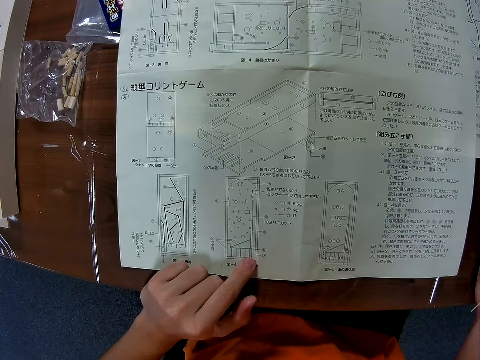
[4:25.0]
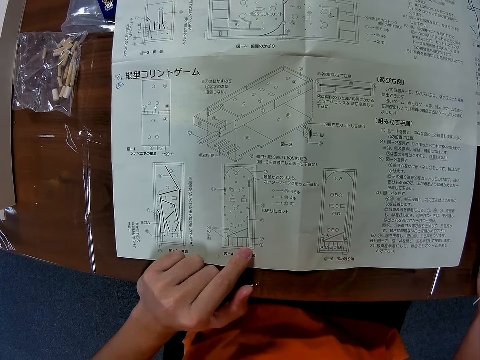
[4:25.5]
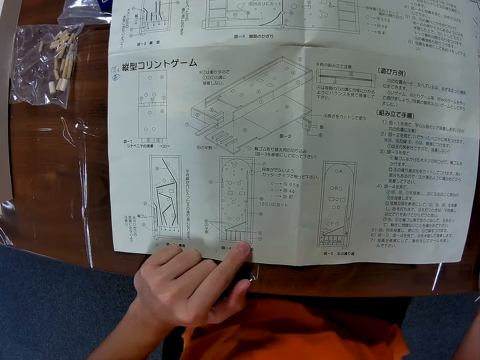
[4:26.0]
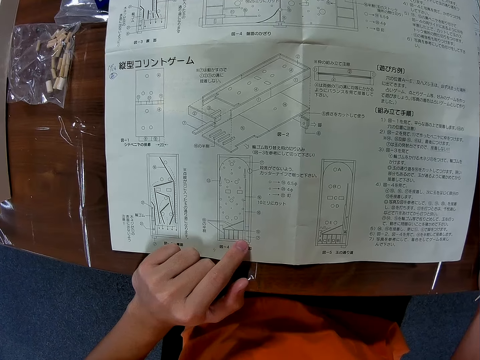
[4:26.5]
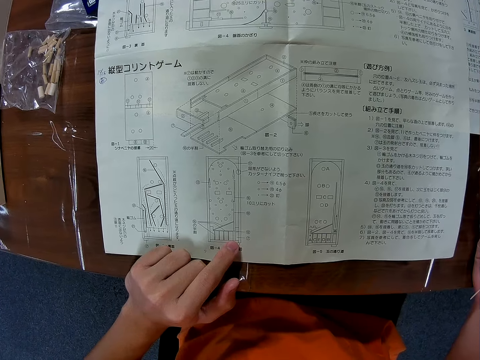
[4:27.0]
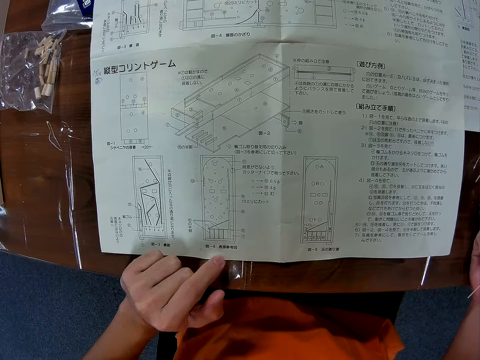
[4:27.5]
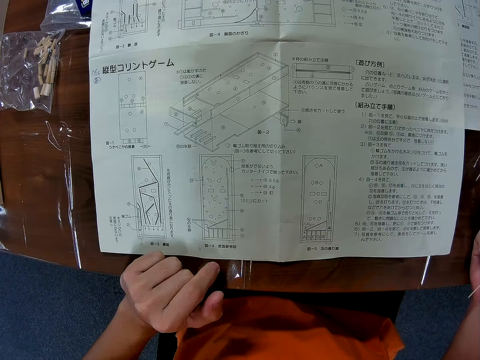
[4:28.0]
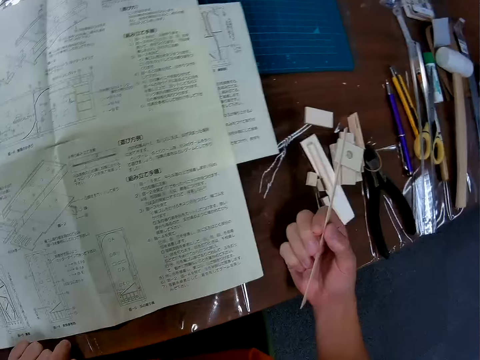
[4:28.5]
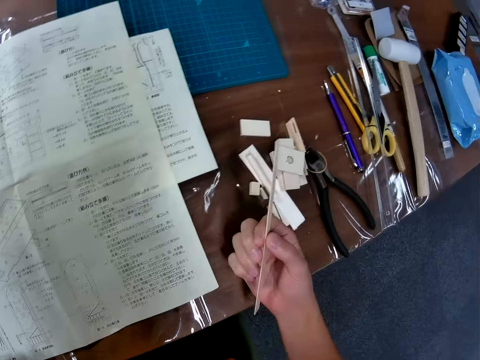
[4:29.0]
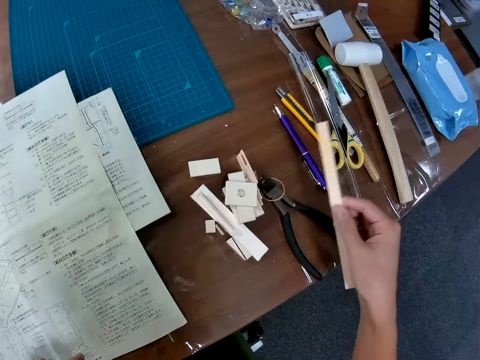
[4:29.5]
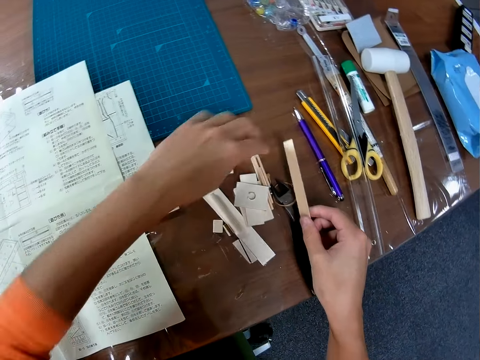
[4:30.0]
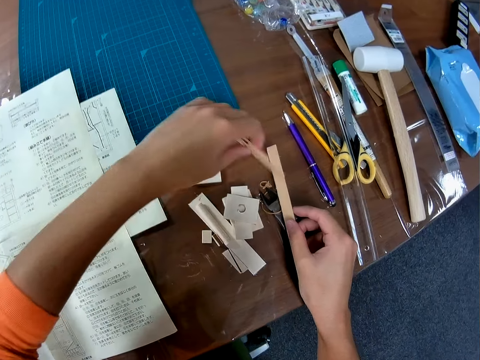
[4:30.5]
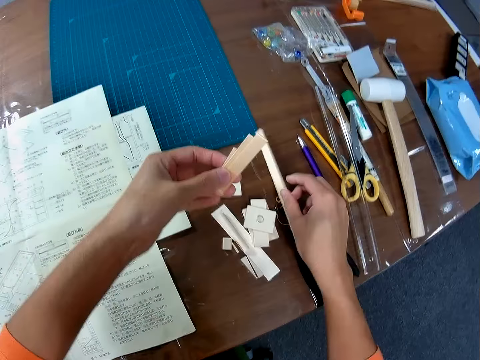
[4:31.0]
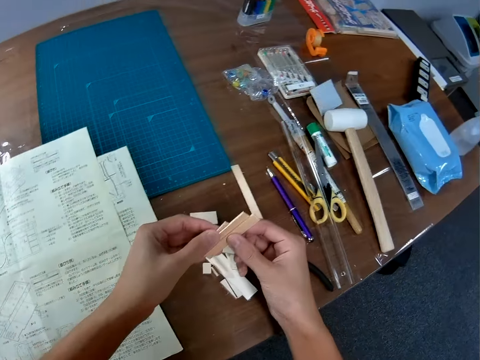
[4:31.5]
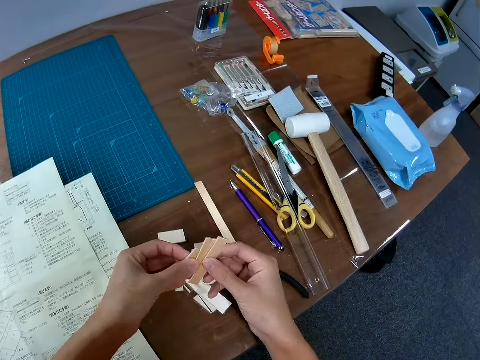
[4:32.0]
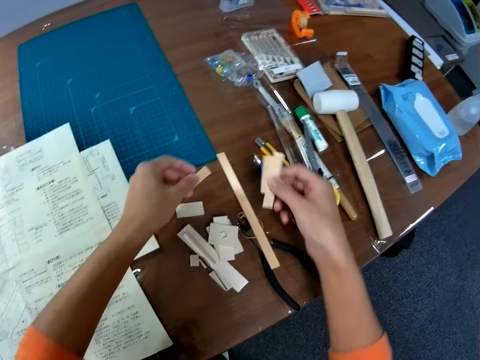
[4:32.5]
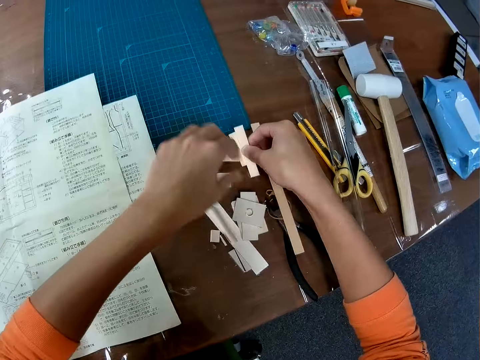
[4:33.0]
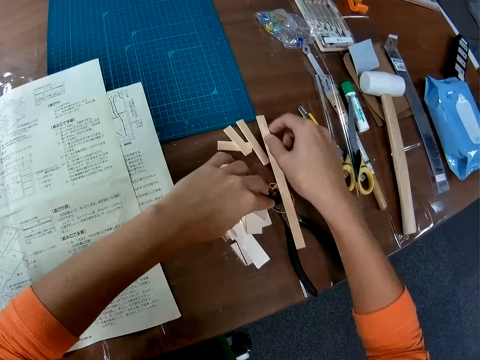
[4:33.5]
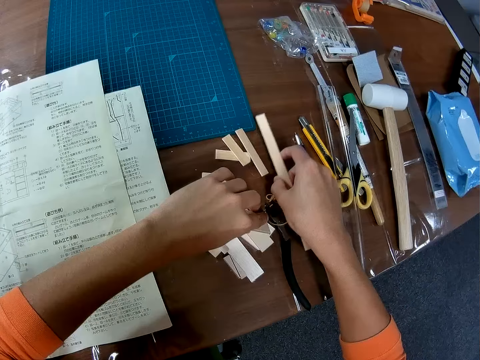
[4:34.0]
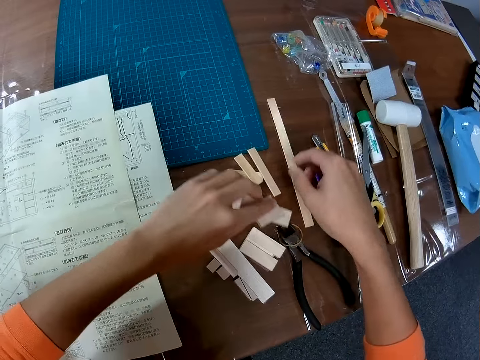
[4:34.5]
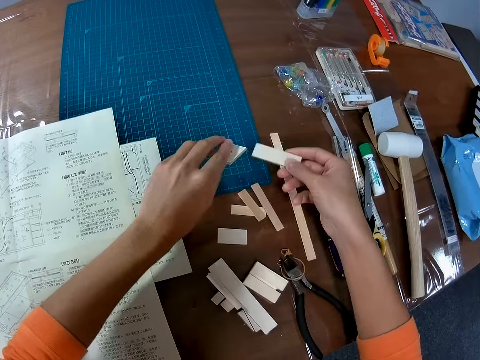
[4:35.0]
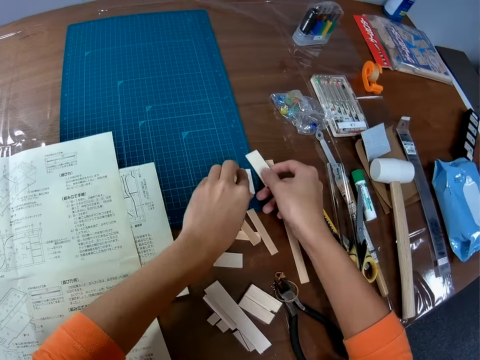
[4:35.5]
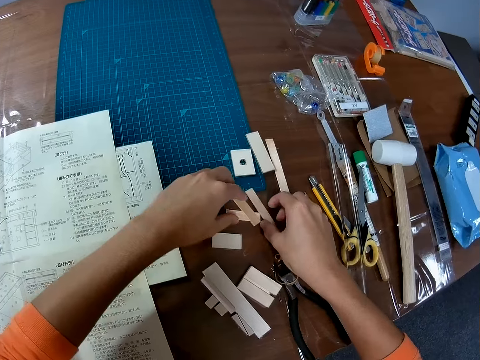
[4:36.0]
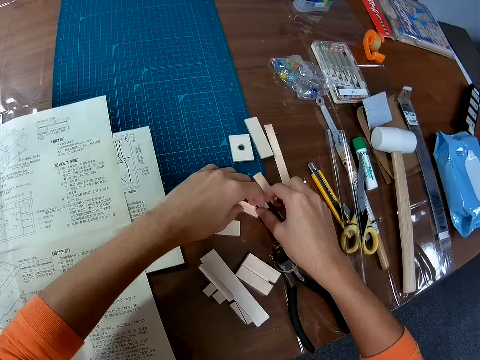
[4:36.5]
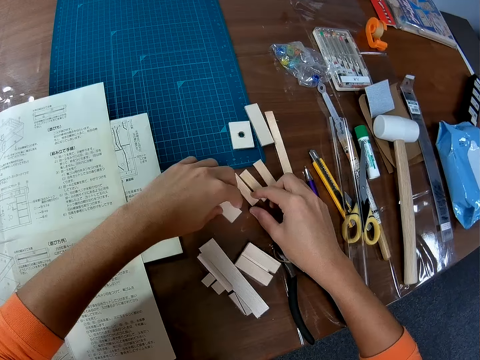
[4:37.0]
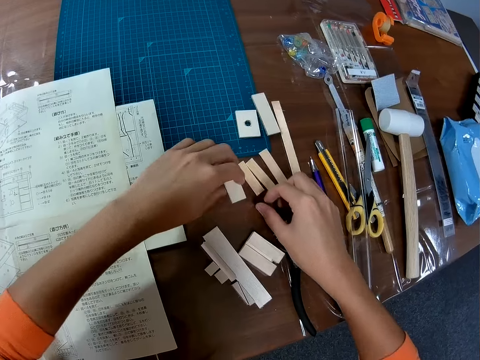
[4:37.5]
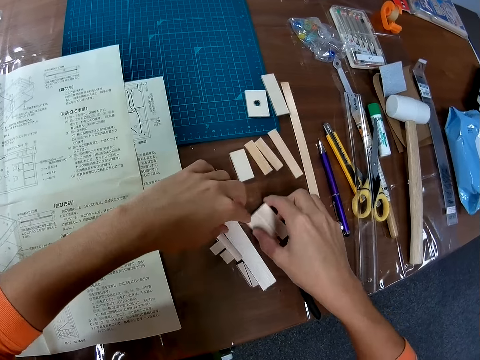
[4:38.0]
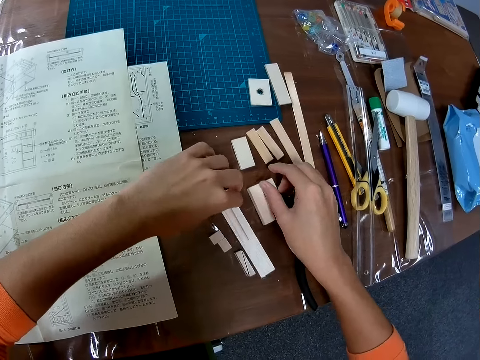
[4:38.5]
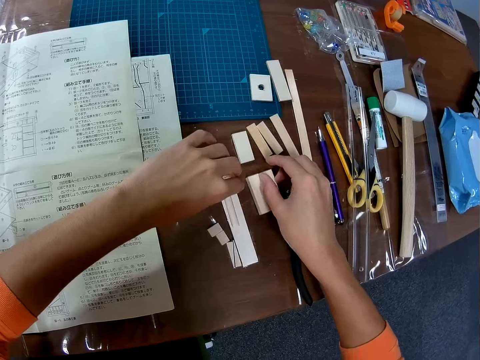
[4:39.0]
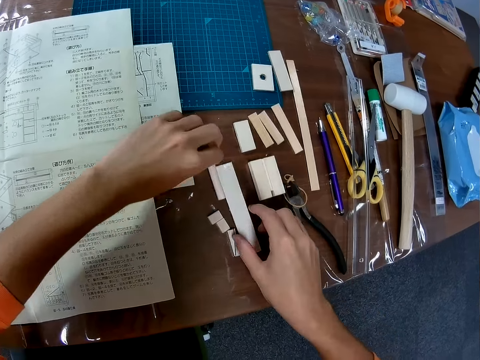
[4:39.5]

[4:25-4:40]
The camera wearer stares at the blueprint paper on the table. He picks up some pieces of wood from the table with his left hand. He drops the piece of wood in his right hand on the table. He separates the pieces of wood in both his hands. He drops the pieces of wood in both his hands on the table. He picks up the piece of wood. He moves the piece of wood on the table with his right hand. He arranges the pieces of wood on the table. He puts the pieces of wood down.

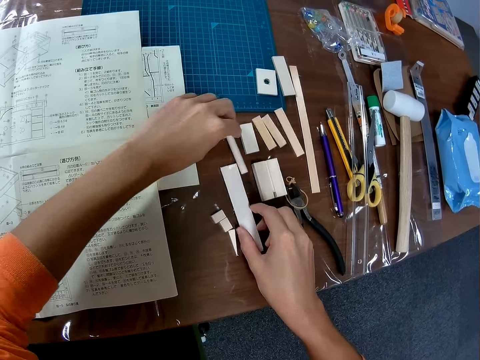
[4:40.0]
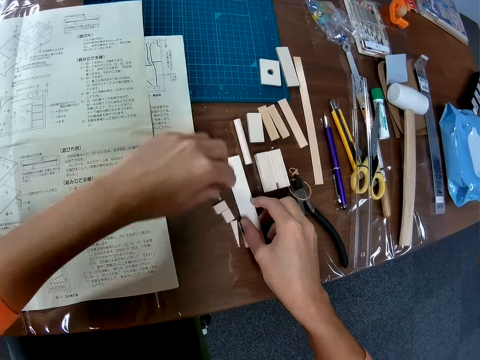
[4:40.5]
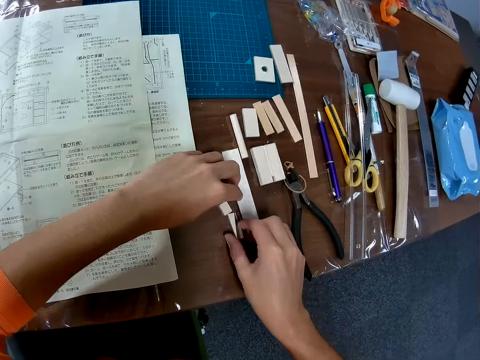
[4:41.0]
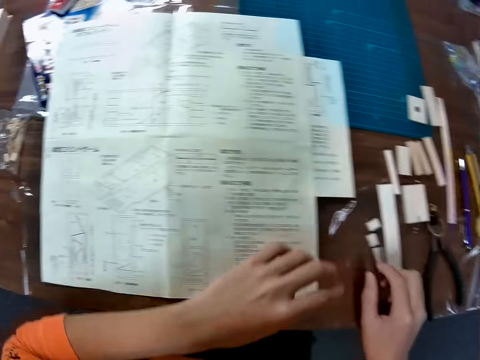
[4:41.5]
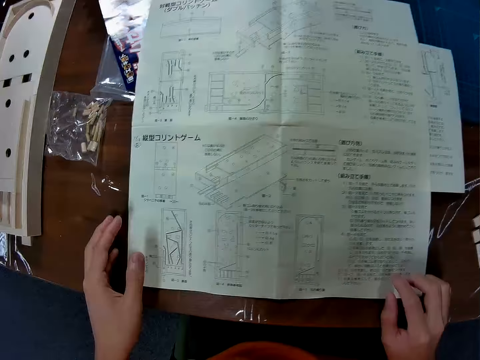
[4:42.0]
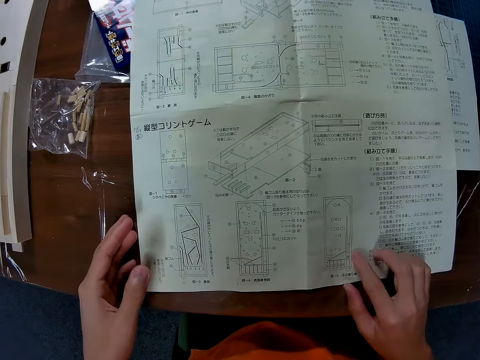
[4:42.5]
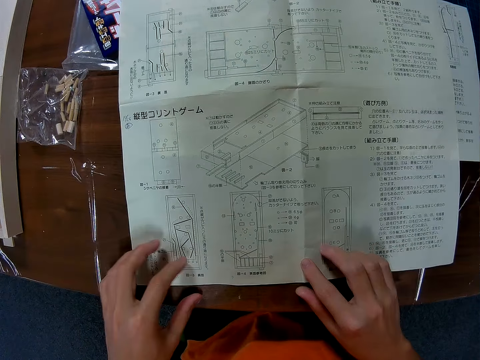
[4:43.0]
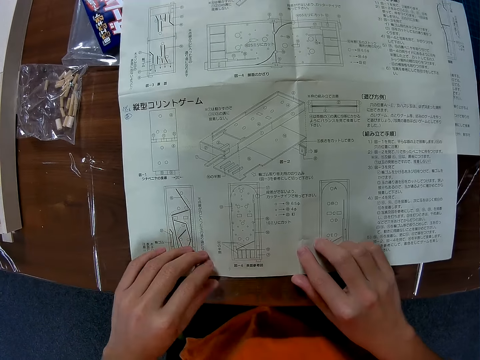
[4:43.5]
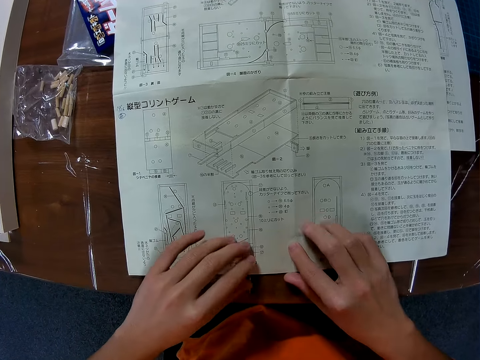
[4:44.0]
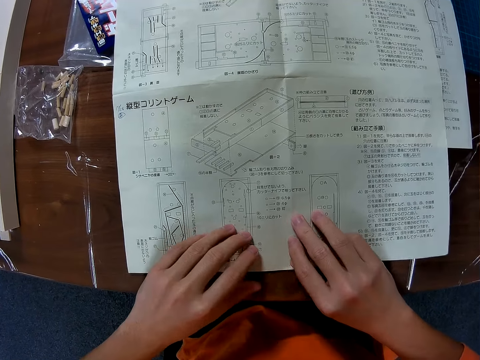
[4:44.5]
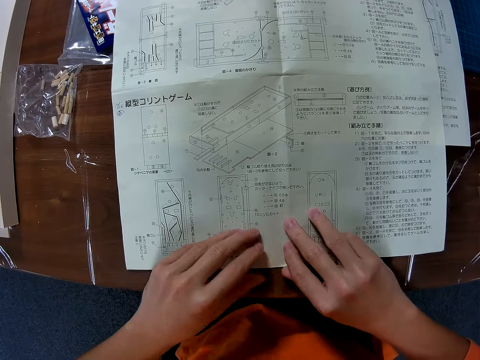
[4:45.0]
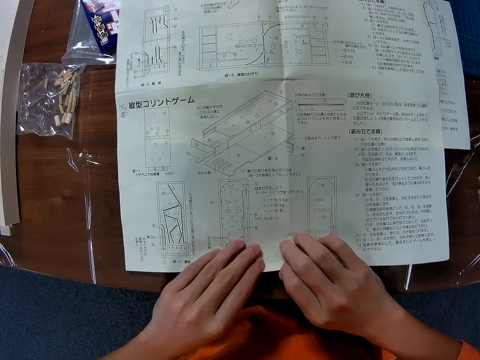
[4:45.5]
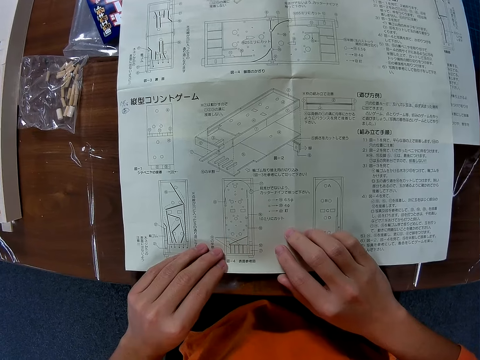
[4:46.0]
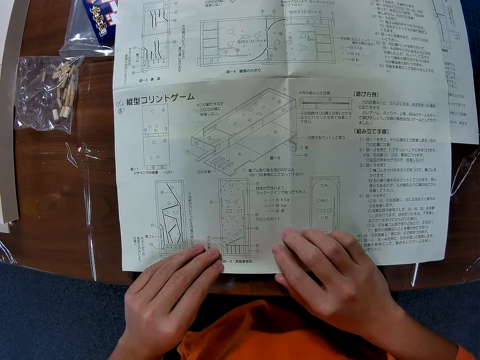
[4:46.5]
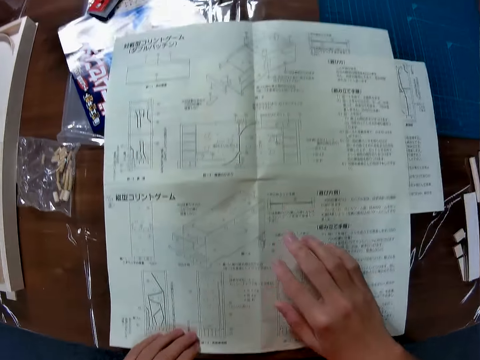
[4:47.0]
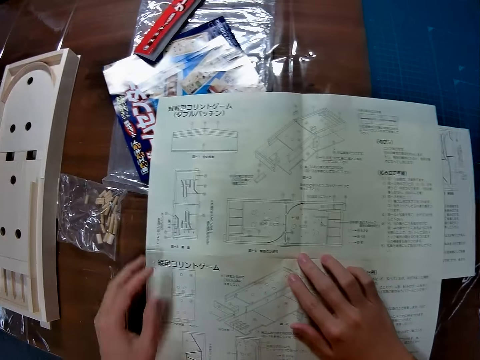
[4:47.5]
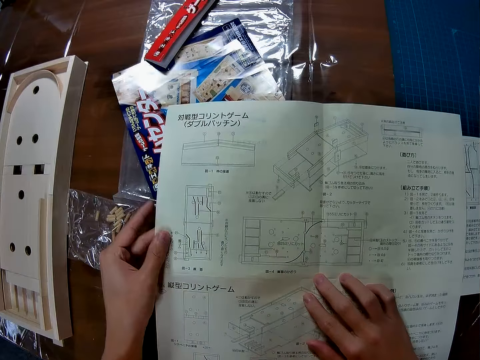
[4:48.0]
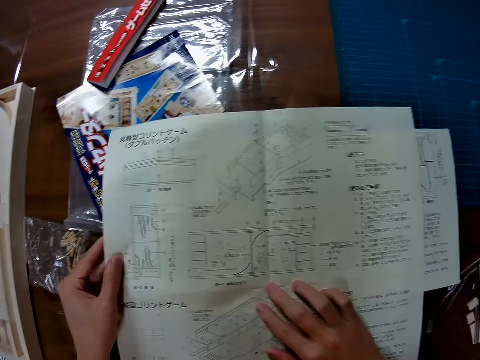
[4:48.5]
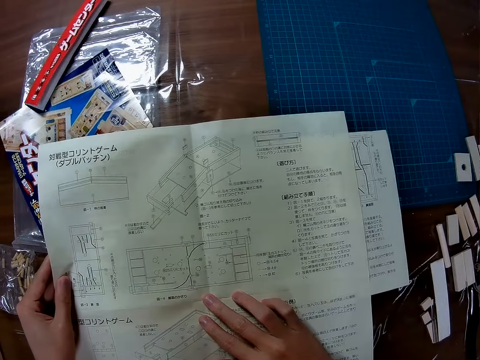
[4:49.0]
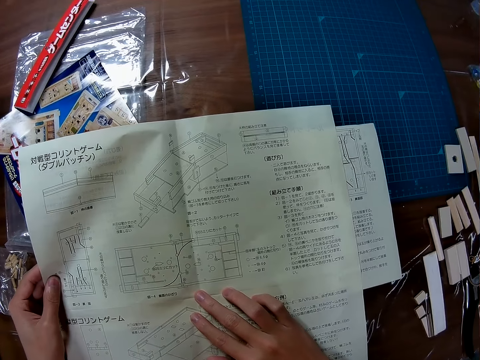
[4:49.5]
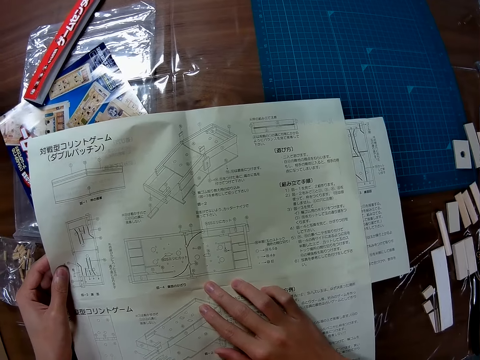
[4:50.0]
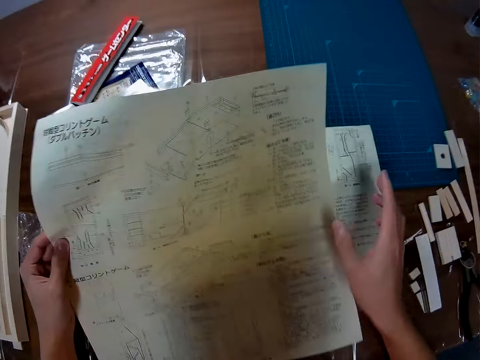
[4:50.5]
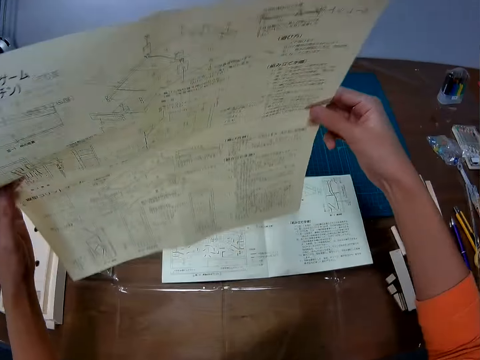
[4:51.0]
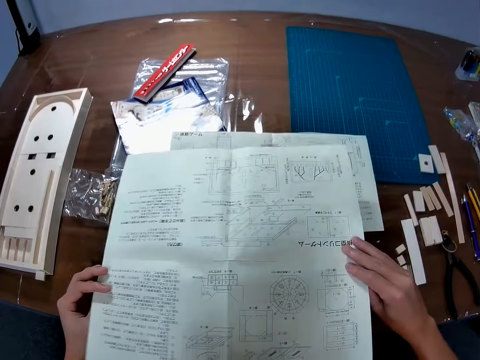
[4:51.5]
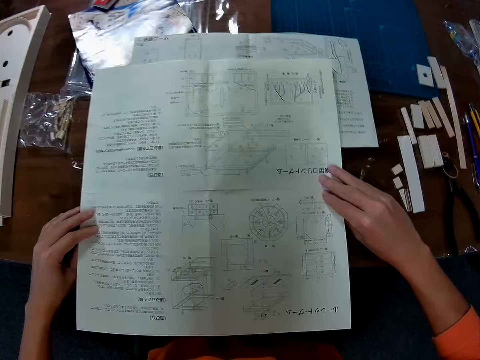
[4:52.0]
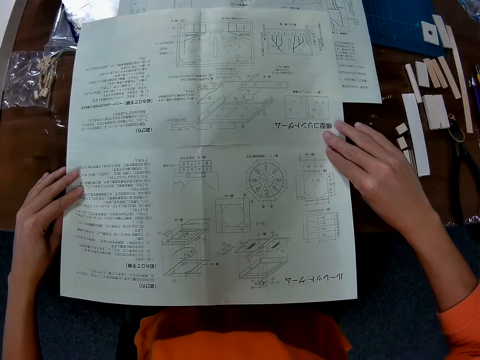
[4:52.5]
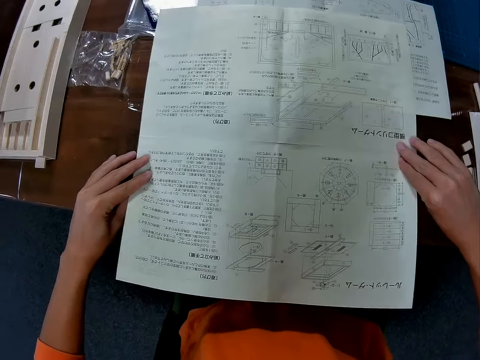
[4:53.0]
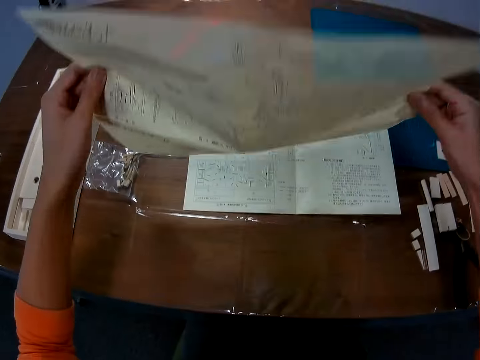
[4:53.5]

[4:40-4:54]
The camera wearer stares at the blueprint paper or manual paper on the table. He picks up the blueprint paper from the table with both his hands. He turns the blueprint paper upside down. He places the blueprint paper on the table. He looks at the manual paper. He picks up the blueprint paper from the table with both hands.
